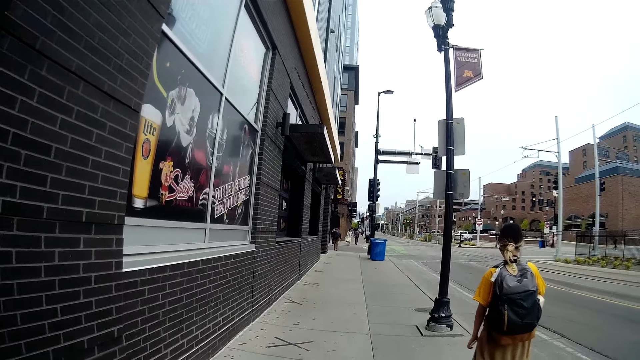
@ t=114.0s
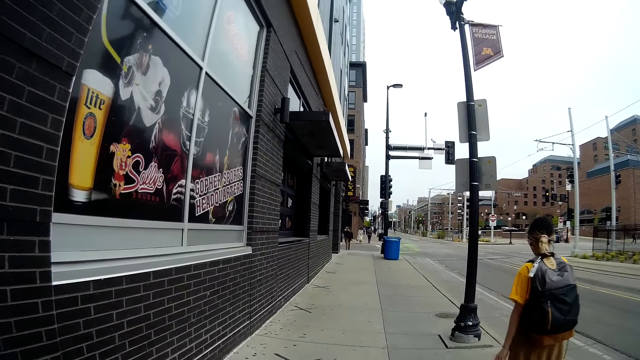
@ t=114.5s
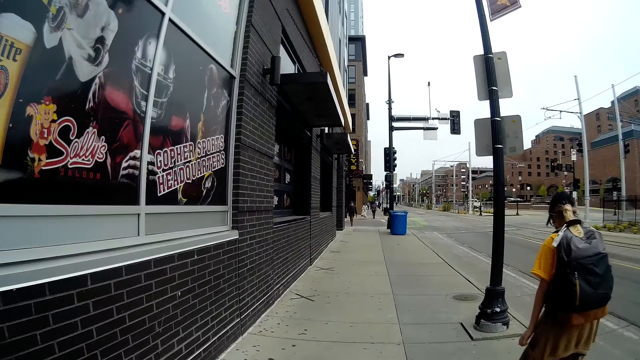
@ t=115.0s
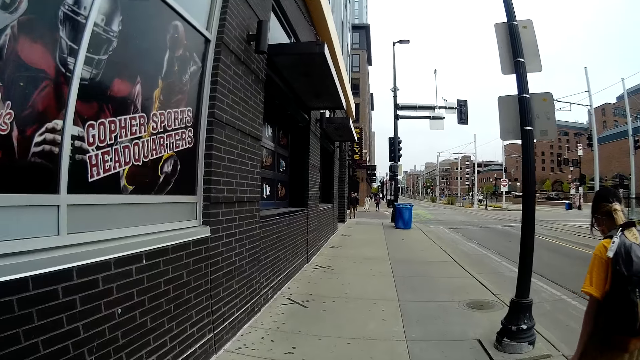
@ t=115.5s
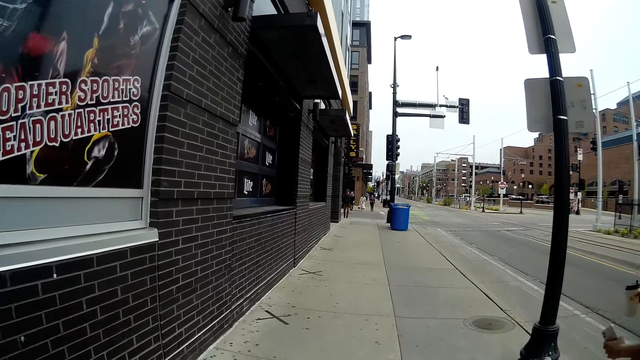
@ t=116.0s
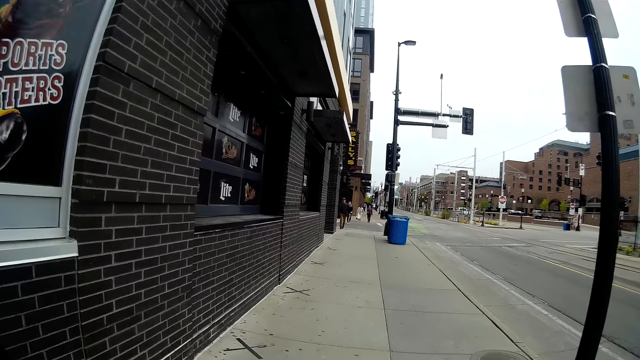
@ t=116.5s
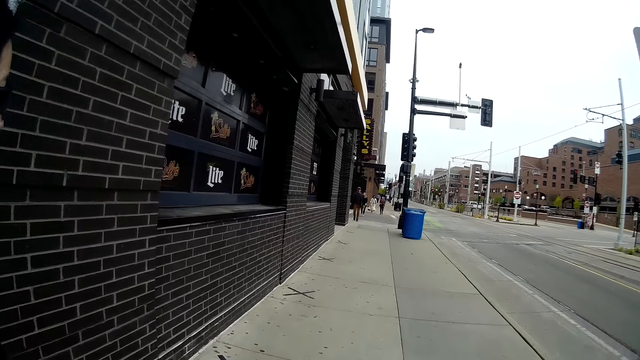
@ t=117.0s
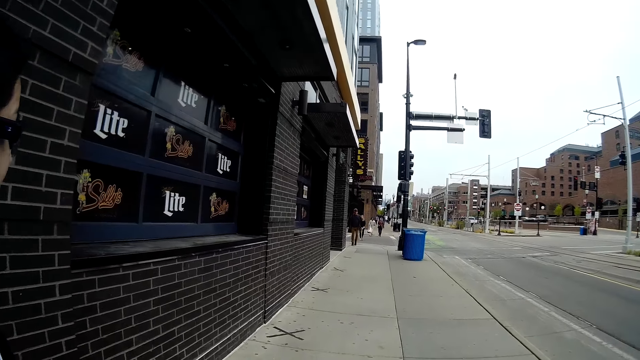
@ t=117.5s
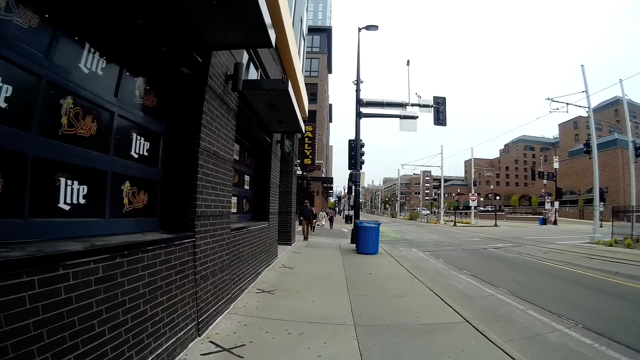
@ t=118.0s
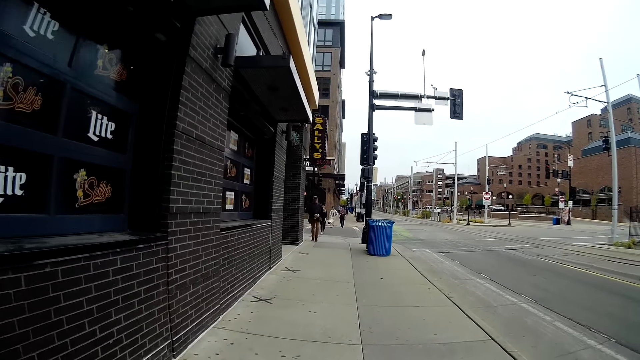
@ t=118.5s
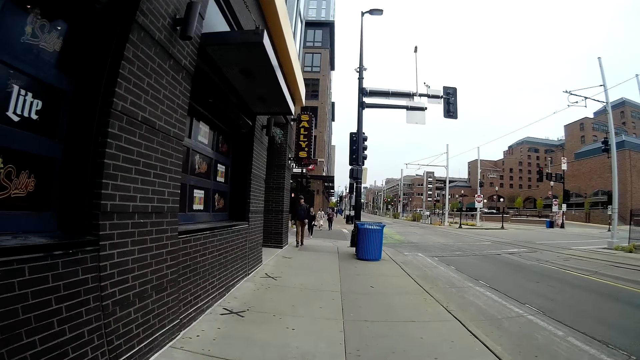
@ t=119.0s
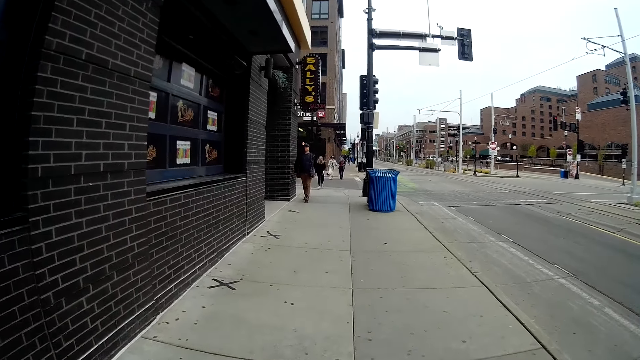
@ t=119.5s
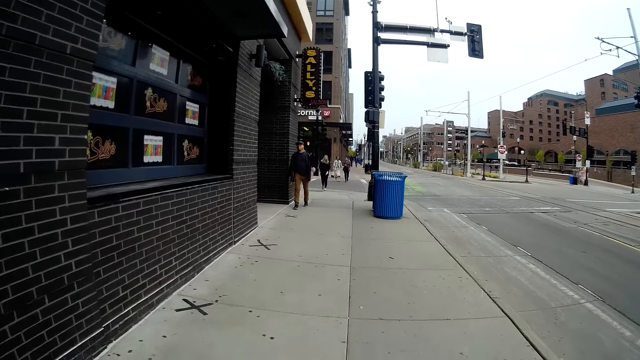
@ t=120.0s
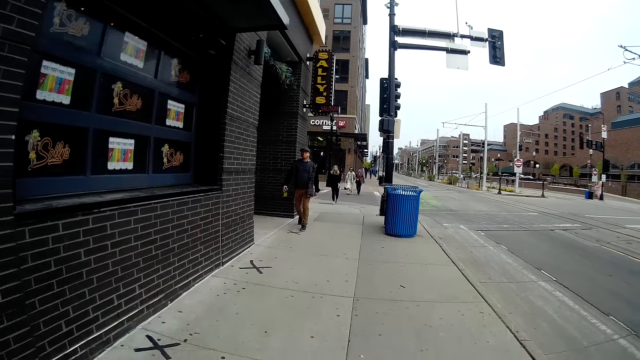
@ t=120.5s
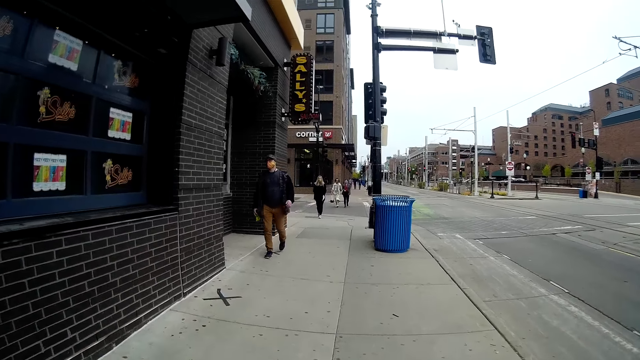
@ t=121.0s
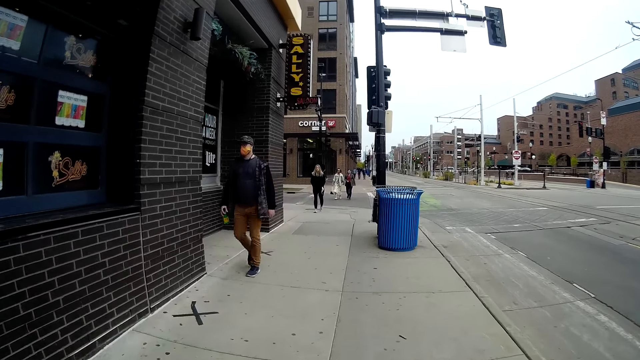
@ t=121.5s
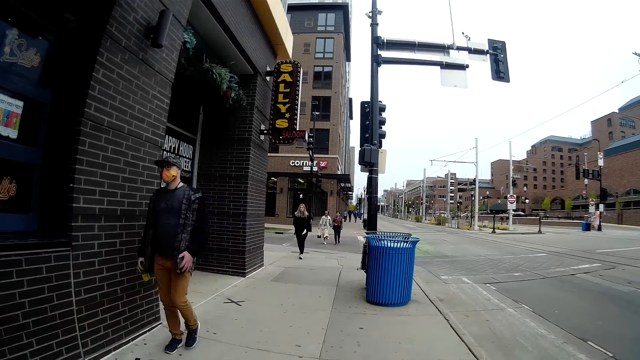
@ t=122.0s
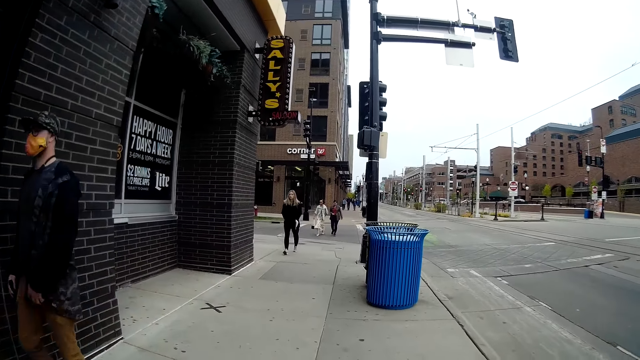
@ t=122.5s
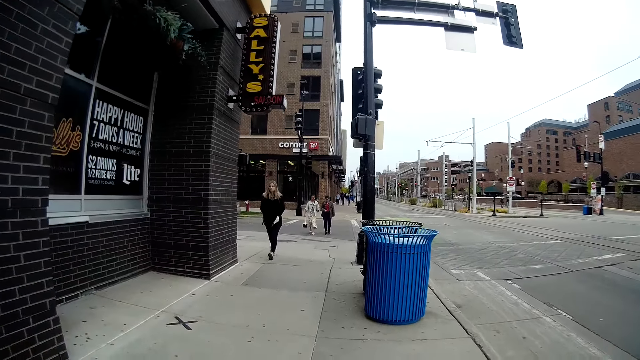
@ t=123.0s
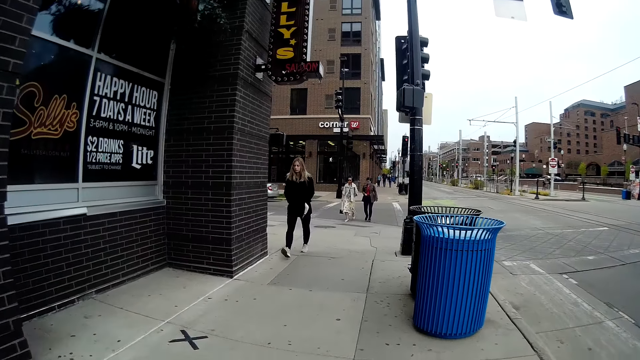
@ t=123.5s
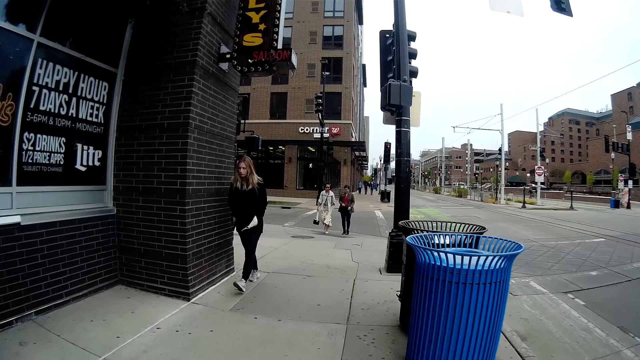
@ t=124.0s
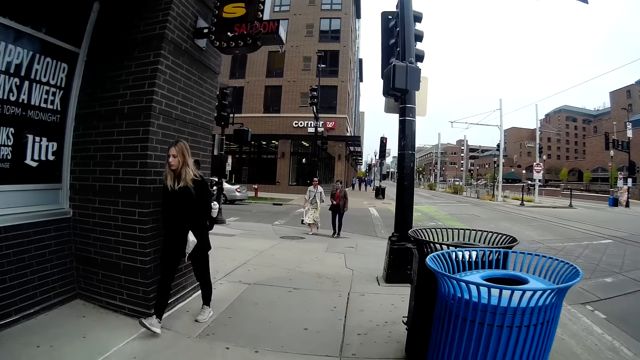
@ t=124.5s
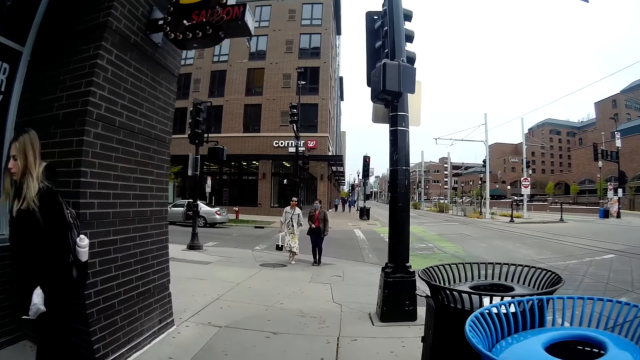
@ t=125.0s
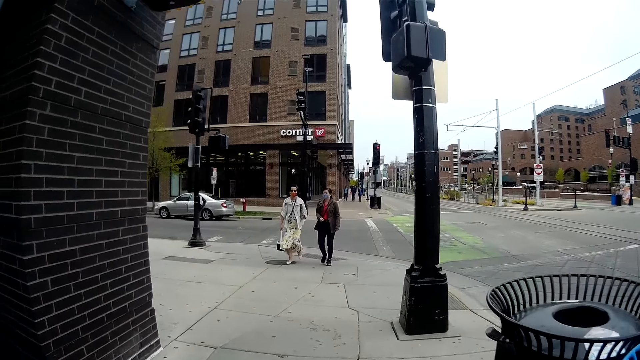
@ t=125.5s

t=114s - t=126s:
A man walks around. A person walks around. A woman walks around. Another woman walks around.

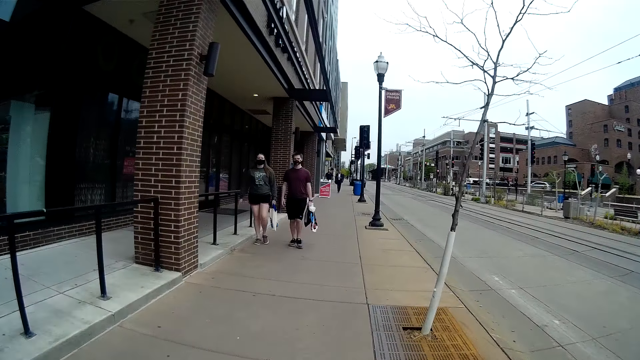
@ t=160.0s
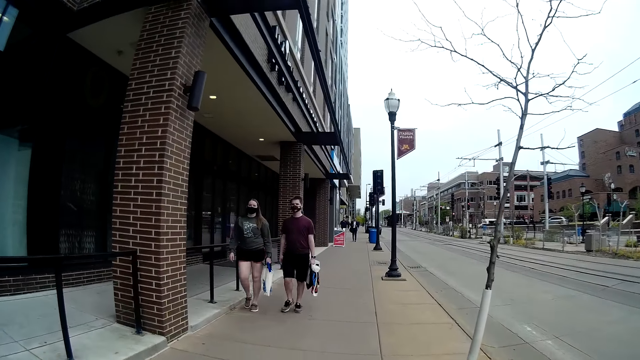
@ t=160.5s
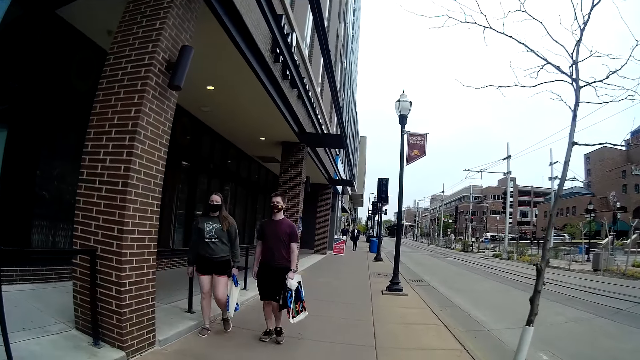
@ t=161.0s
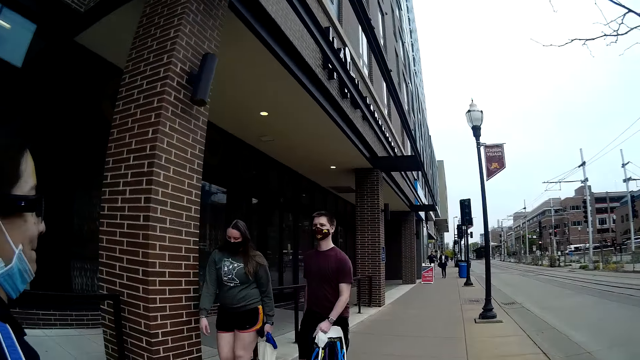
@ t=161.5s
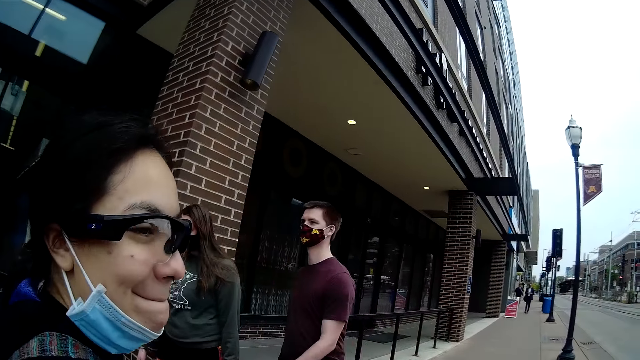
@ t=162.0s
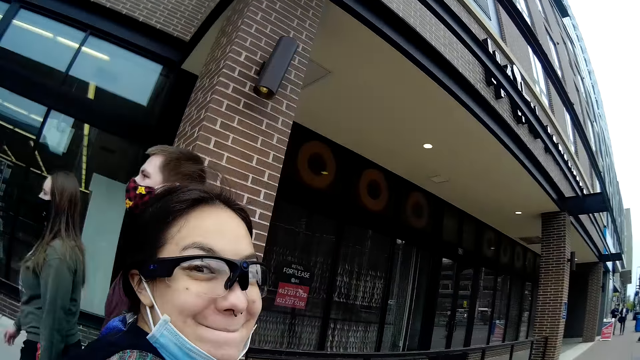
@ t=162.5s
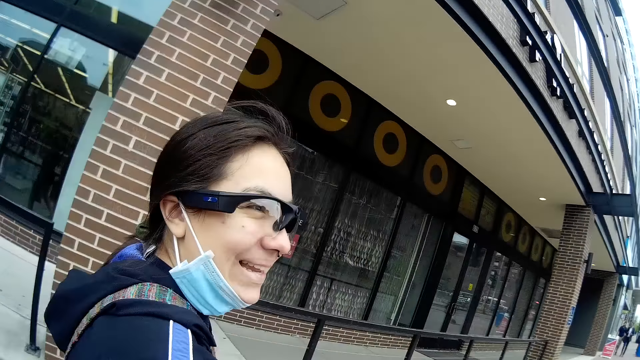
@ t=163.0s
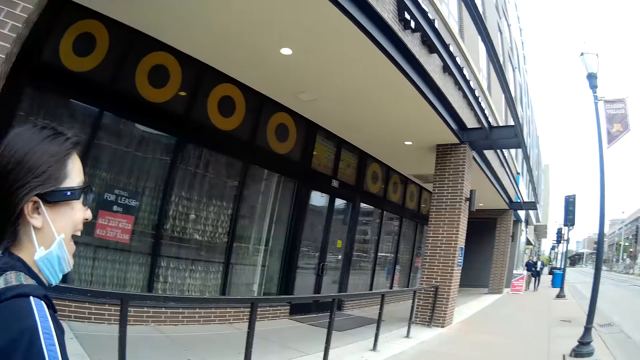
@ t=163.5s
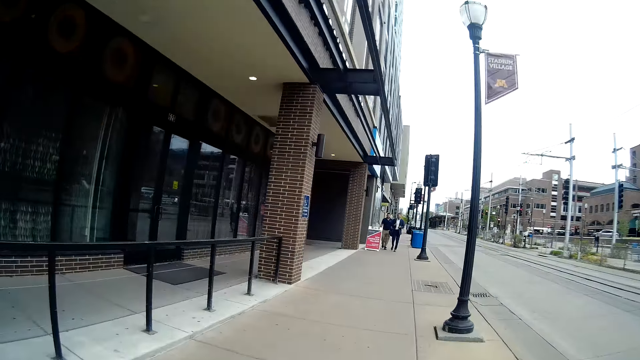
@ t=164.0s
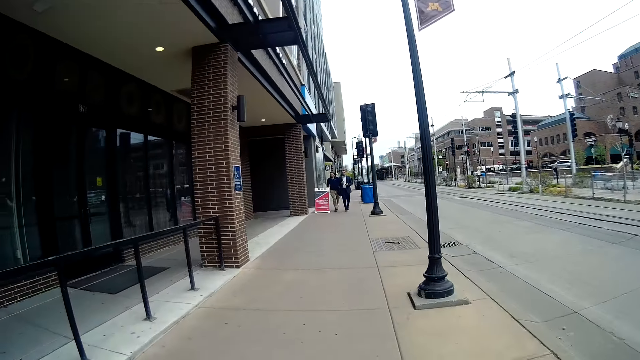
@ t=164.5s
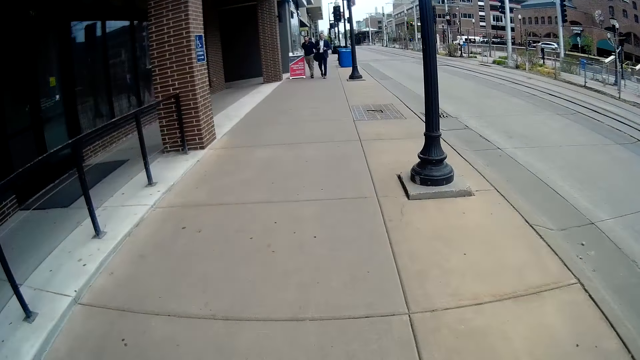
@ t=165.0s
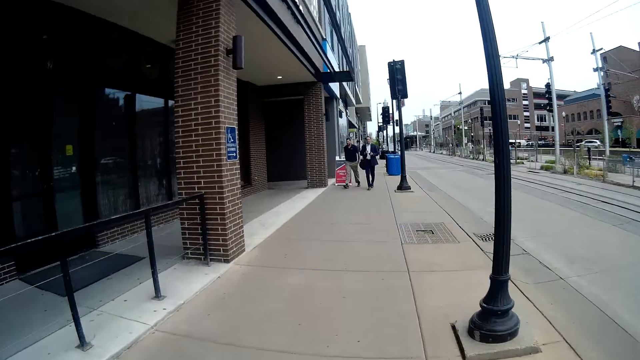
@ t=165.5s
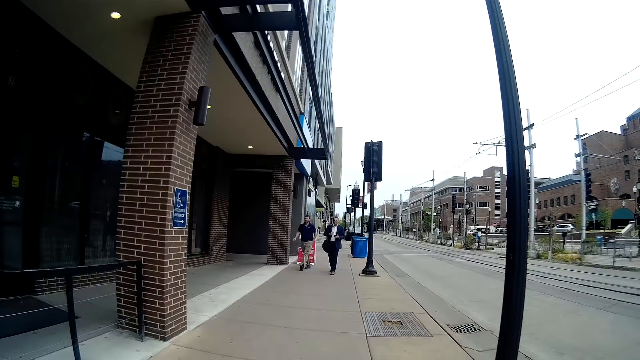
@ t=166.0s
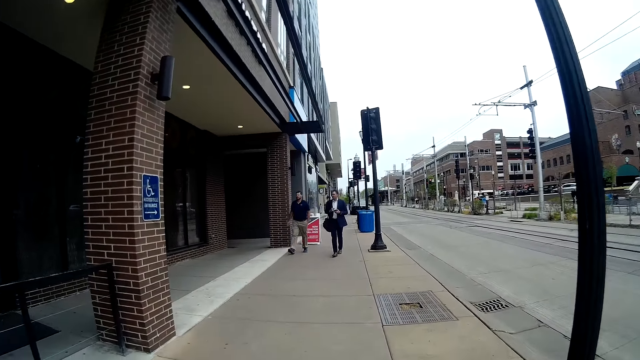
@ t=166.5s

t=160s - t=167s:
The camera wearer converses with the woman.

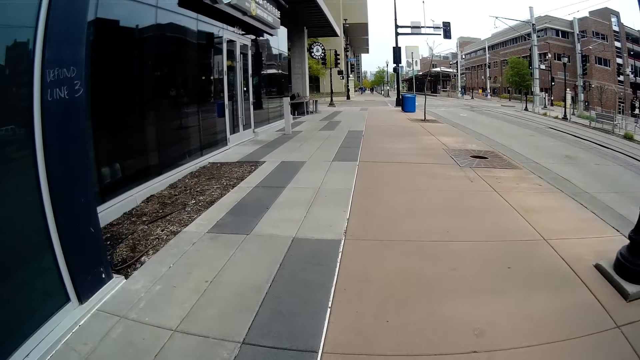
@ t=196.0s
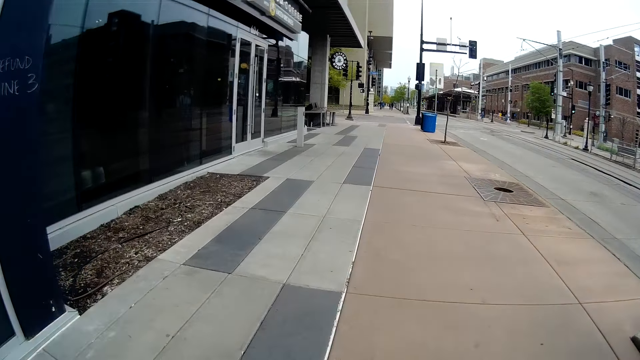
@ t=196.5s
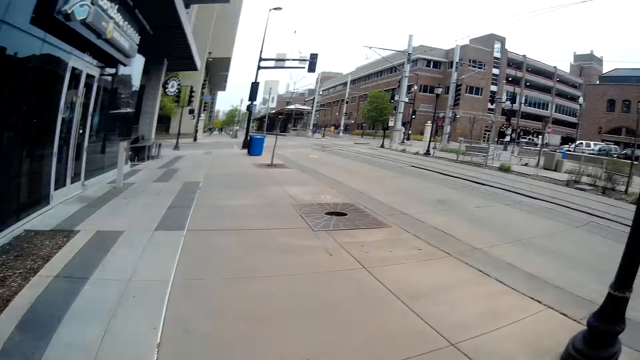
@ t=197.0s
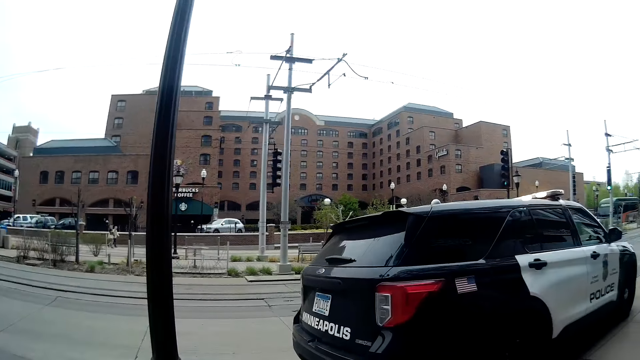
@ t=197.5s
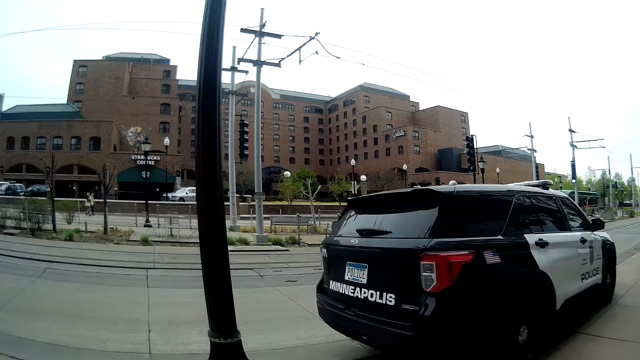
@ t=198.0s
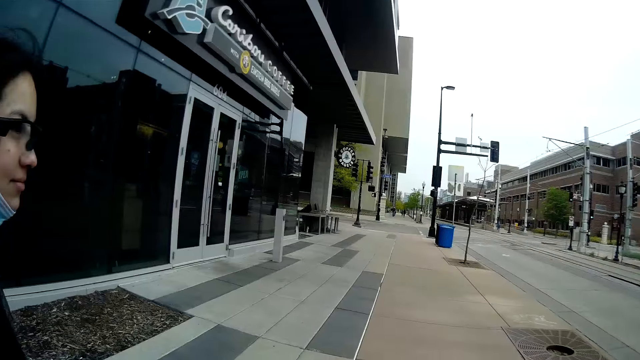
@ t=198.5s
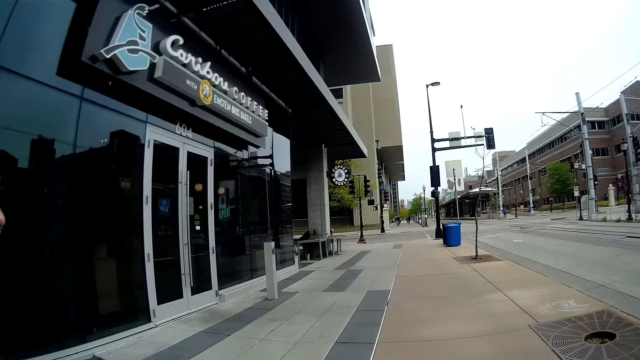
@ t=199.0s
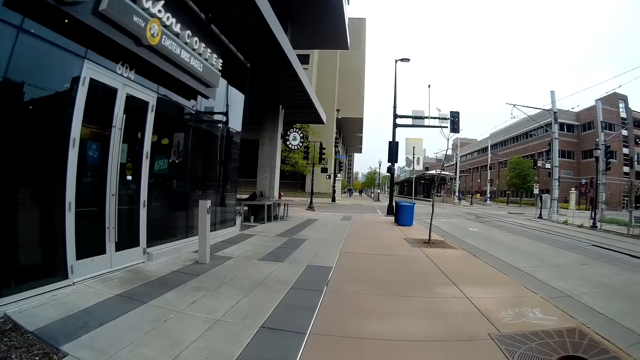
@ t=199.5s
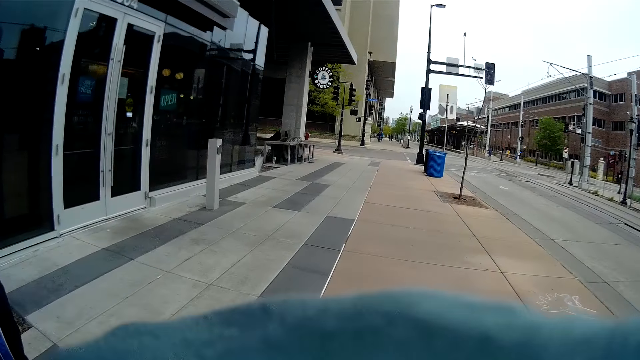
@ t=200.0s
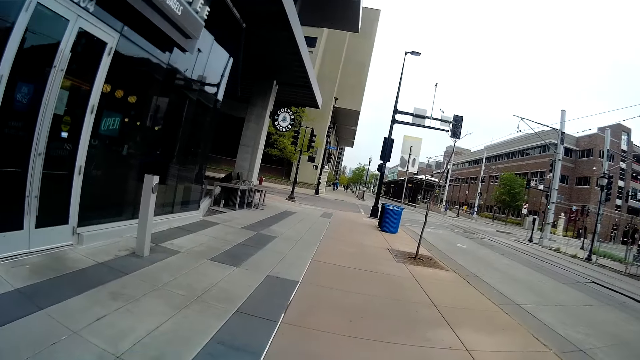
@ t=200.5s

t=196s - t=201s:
The camera wearer looks around.
